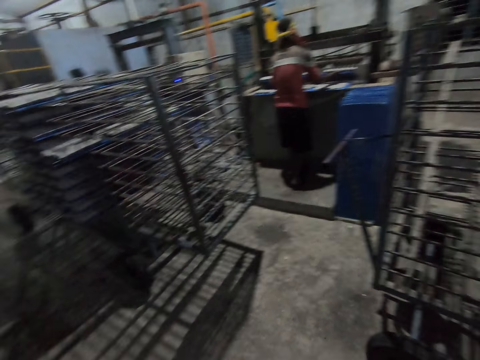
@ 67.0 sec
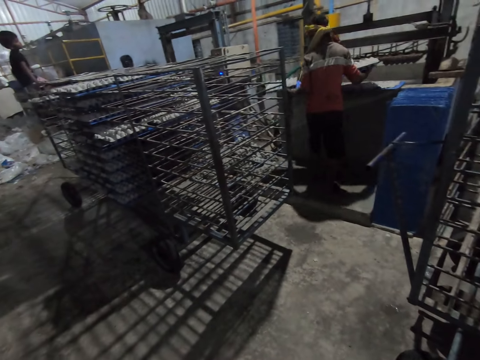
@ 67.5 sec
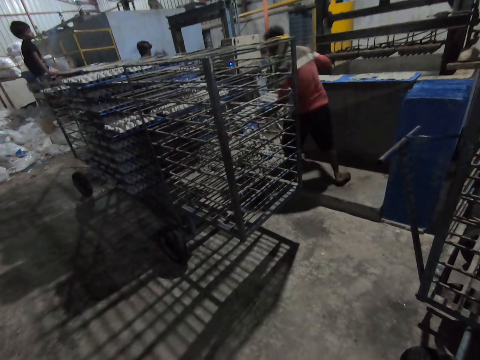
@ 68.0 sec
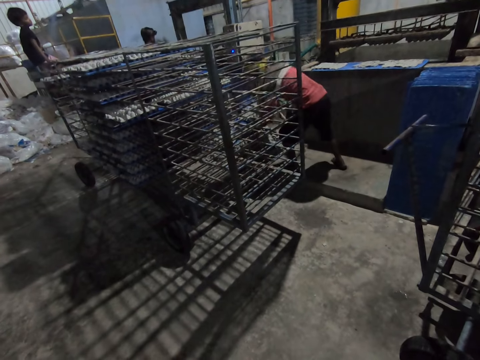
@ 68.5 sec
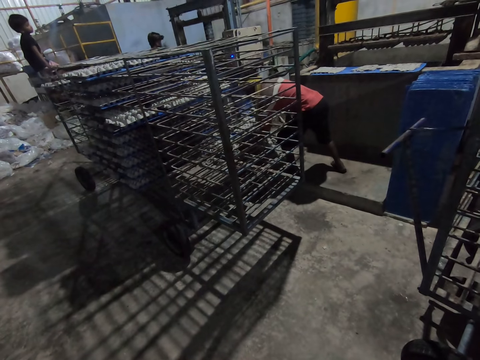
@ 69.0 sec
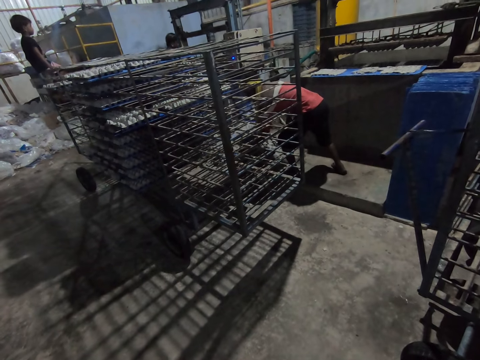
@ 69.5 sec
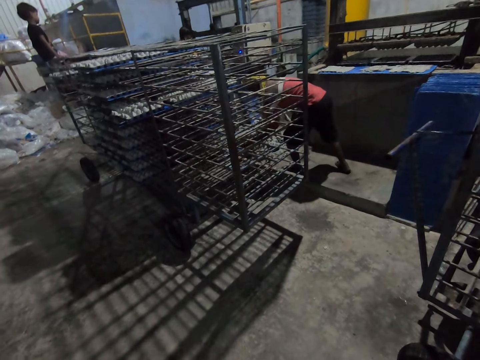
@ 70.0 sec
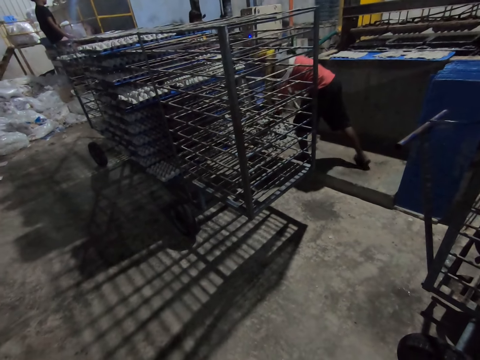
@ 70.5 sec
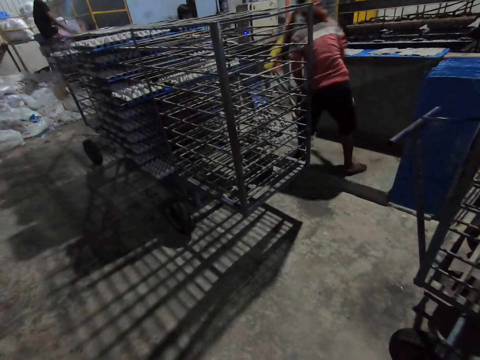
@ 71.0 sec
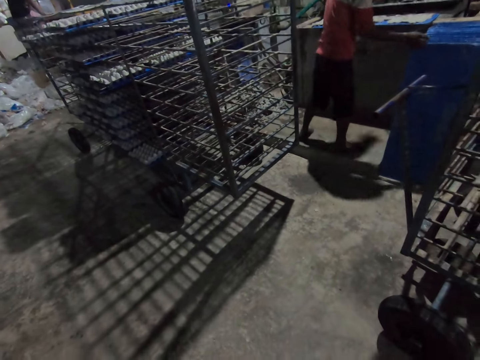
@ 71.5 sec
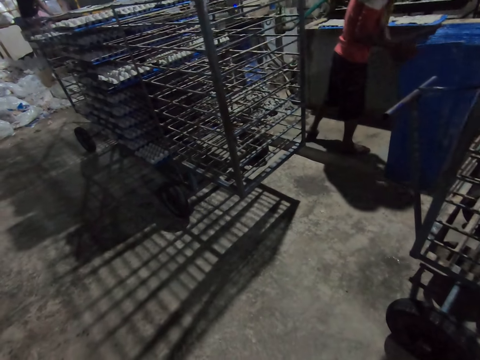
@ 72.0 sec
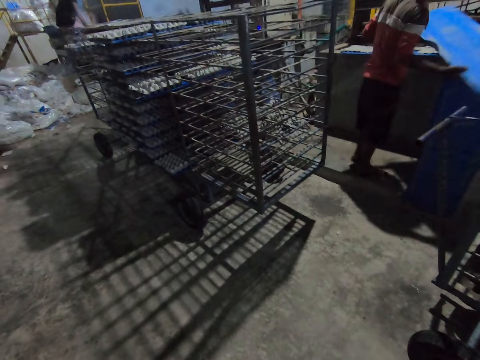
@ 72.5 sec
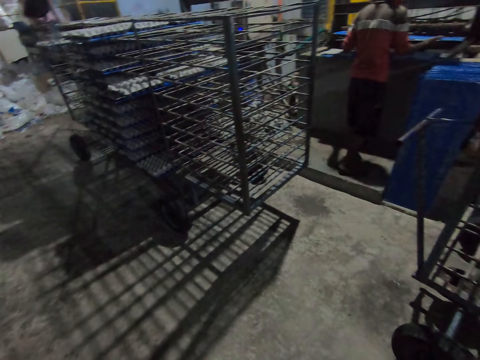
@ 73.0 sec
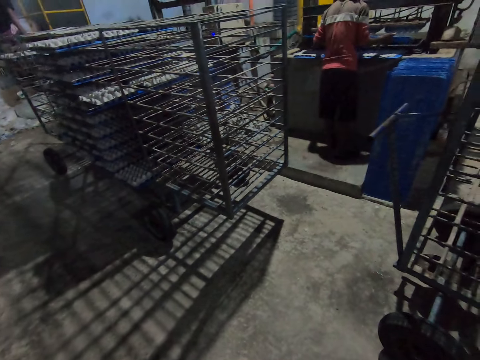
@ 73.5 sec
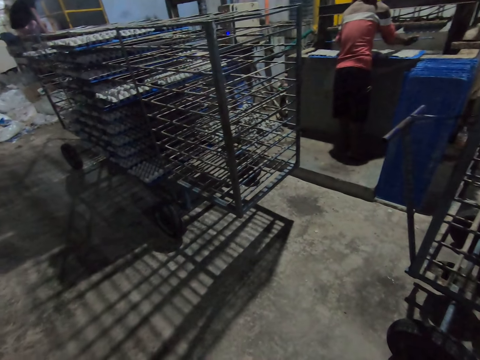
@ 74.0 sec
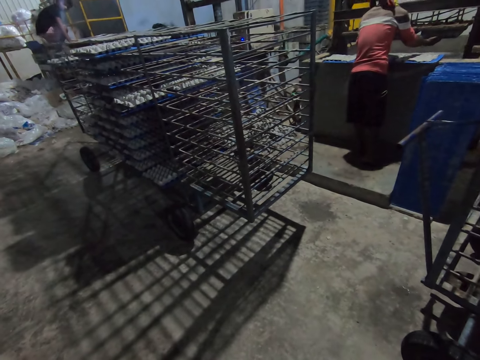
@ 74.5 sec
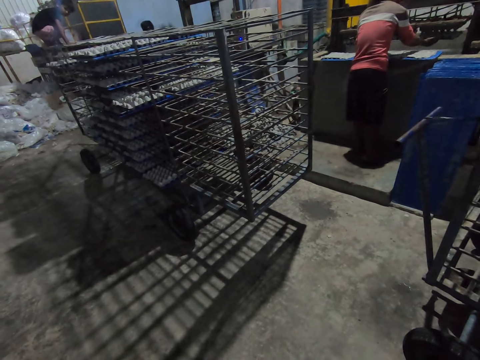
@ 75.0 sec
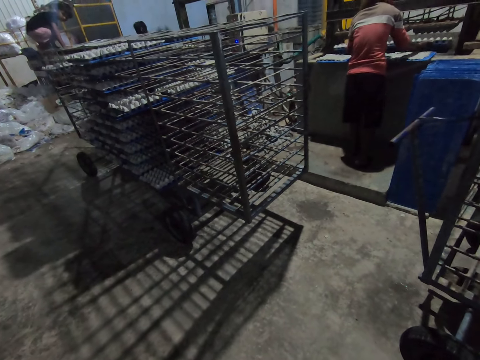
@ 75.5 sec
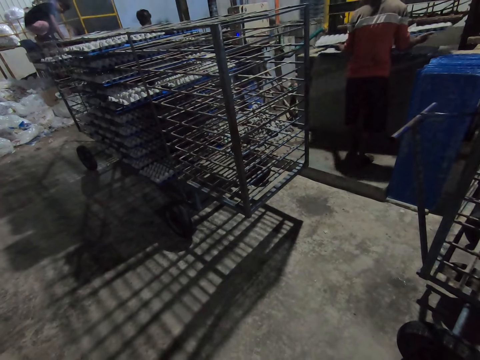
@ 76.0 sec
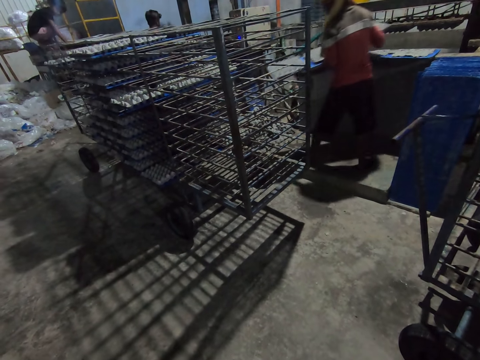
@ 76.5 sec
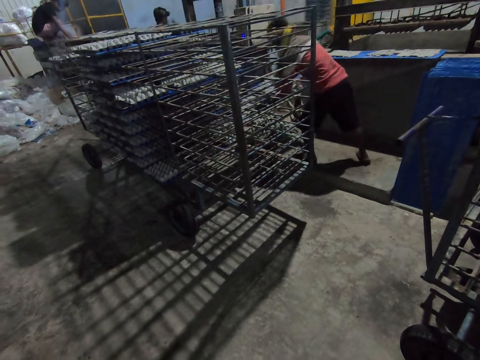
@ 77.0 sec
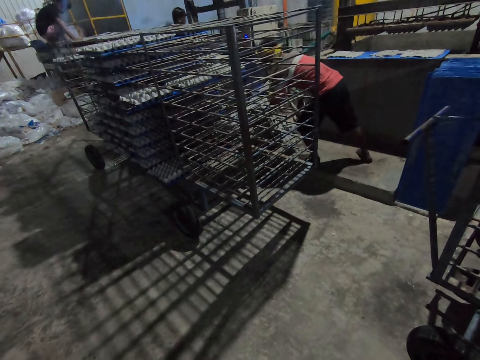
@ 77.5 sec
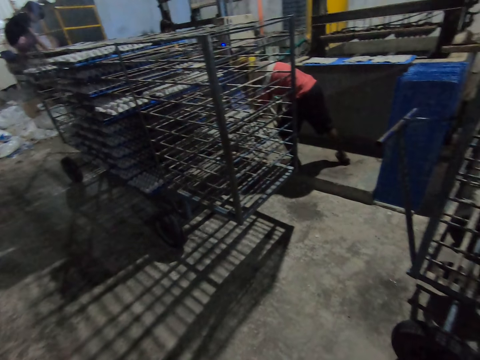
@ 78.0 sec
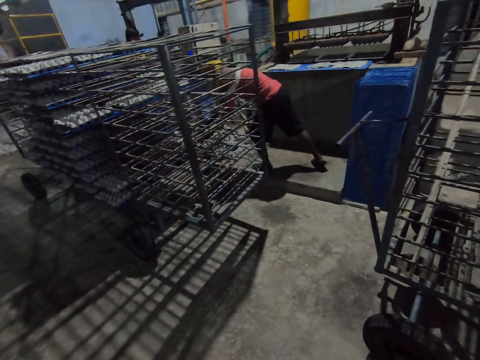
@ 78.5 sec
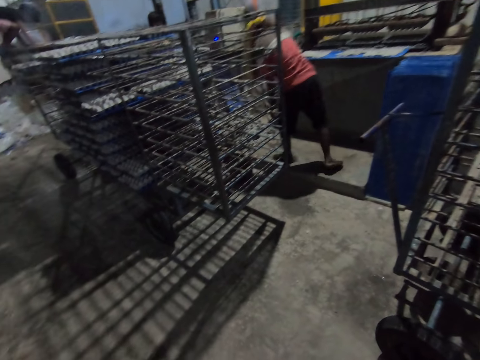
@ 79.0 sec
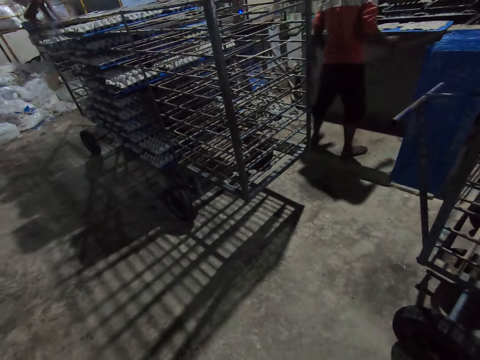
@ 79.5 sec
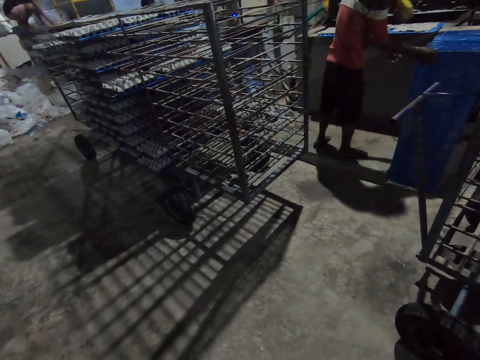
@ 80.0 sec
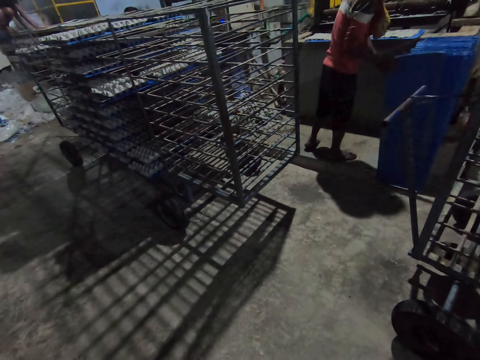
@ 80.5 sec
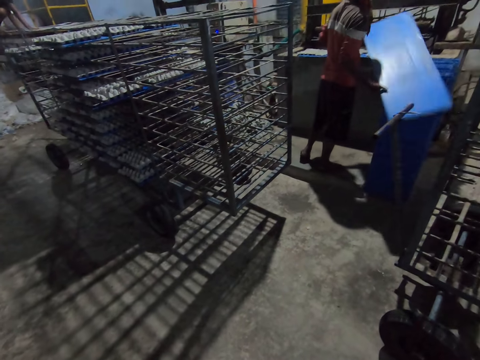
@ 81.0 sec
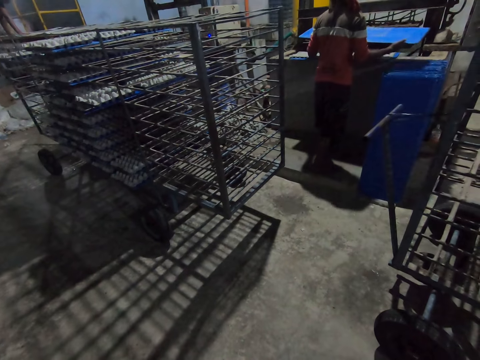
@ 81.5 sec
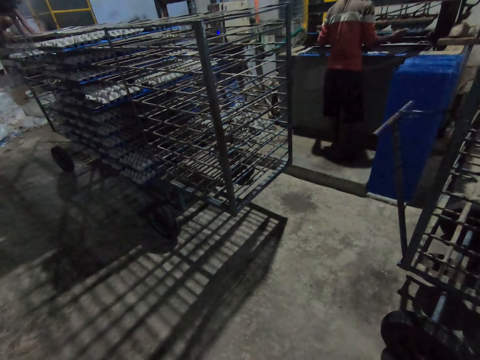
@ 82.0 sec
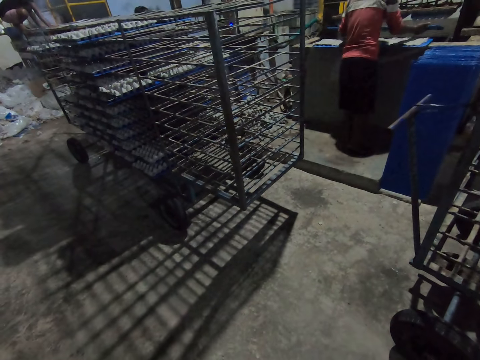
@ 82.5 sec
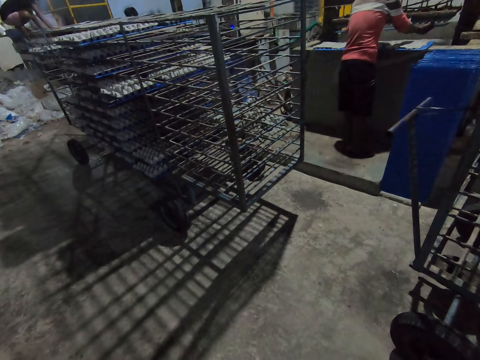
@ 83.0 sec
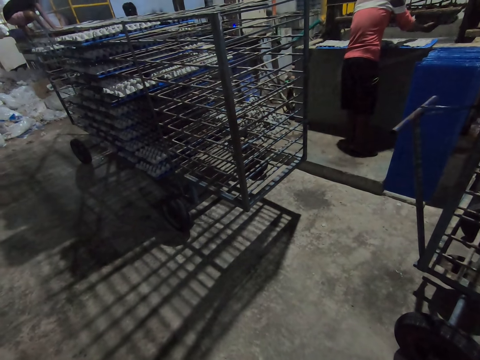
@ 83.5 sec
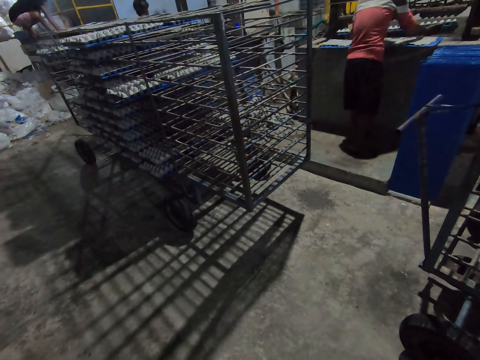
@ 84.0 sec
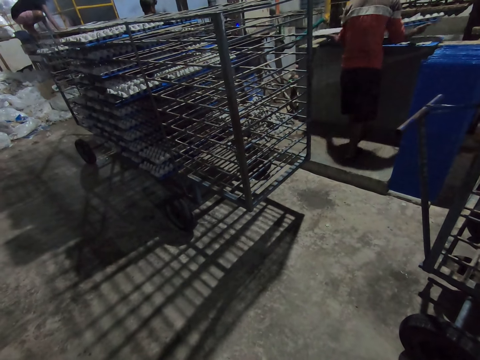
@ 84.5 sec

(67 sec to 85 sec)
A man places the board in the tray rack with both hands. The man picks up a board from the ground with both hands. The man collects some egg trays from the pulp molding machine with the board in his hands. The man places the board in the tray rack with both hands. The man picks up a board from the ground with both hands. The man collects some egg trays from the pulp molding machine with the board in his hands.

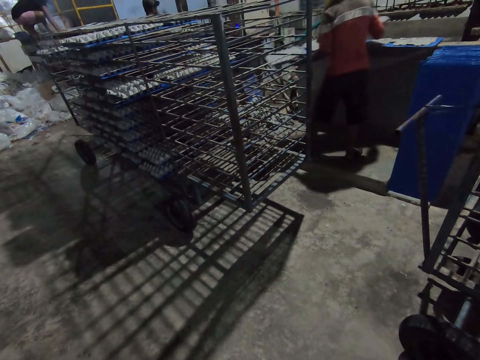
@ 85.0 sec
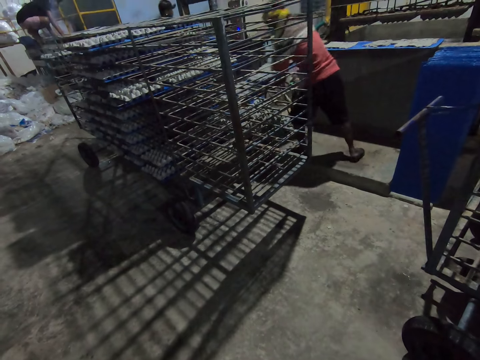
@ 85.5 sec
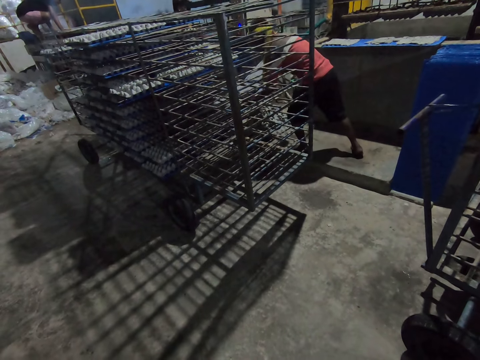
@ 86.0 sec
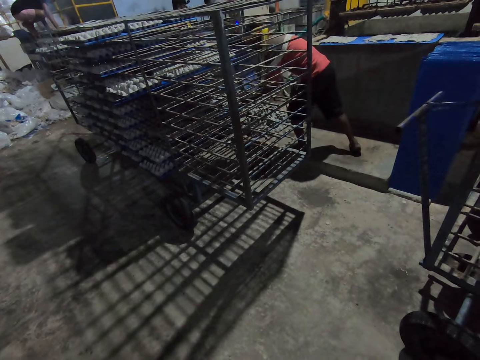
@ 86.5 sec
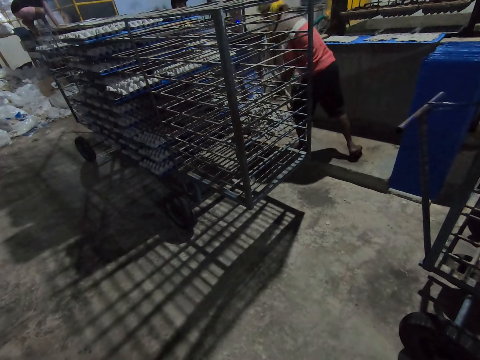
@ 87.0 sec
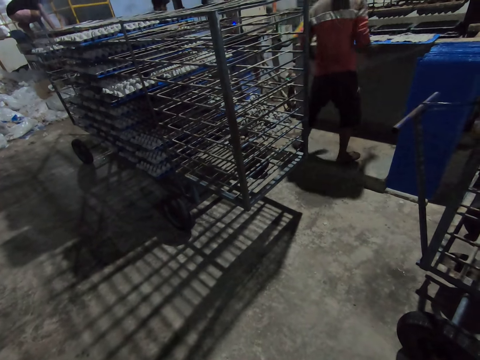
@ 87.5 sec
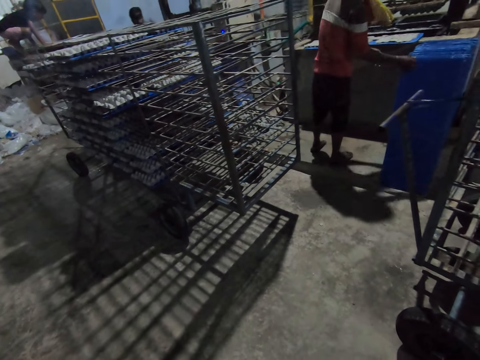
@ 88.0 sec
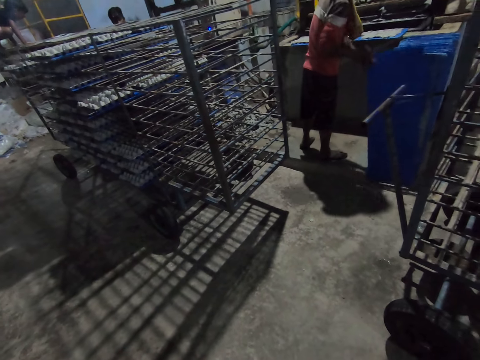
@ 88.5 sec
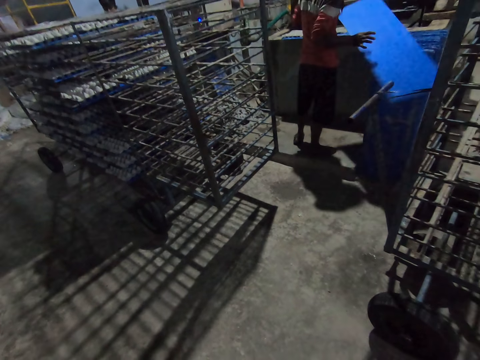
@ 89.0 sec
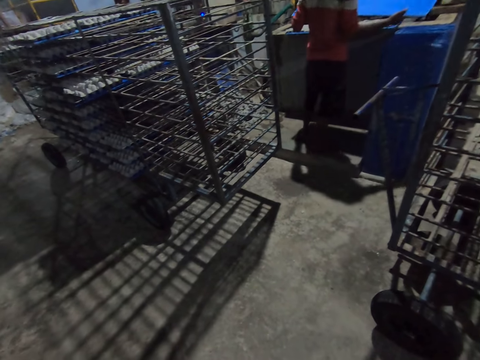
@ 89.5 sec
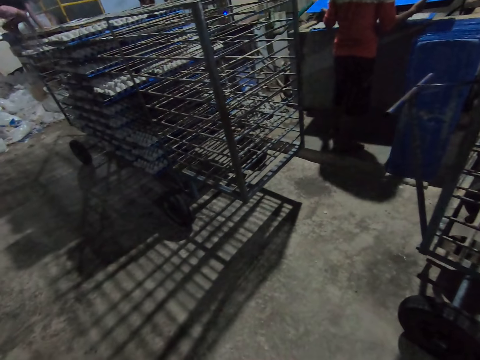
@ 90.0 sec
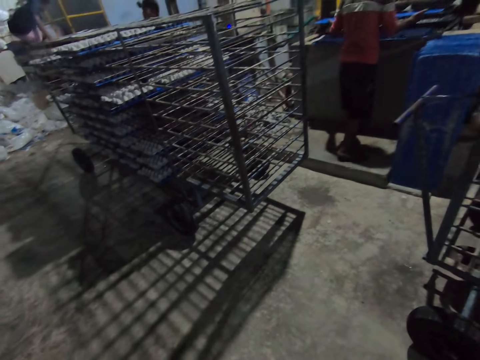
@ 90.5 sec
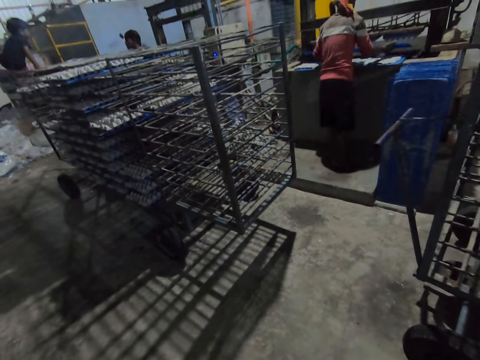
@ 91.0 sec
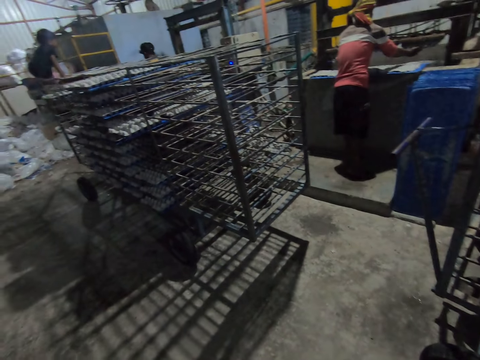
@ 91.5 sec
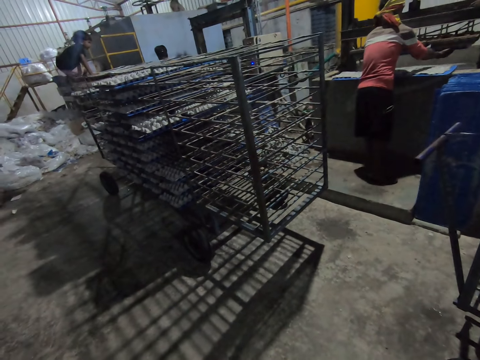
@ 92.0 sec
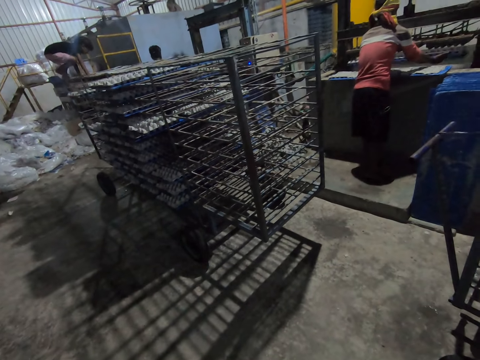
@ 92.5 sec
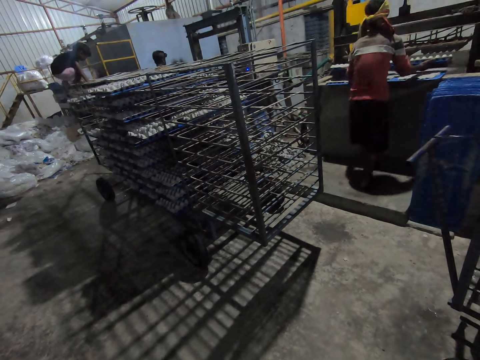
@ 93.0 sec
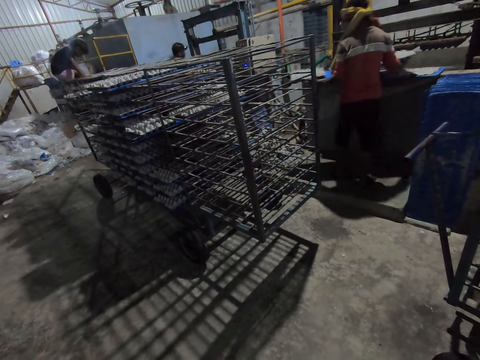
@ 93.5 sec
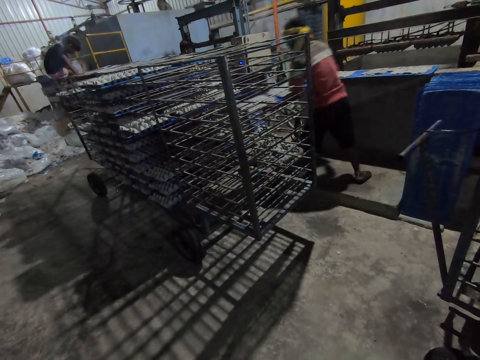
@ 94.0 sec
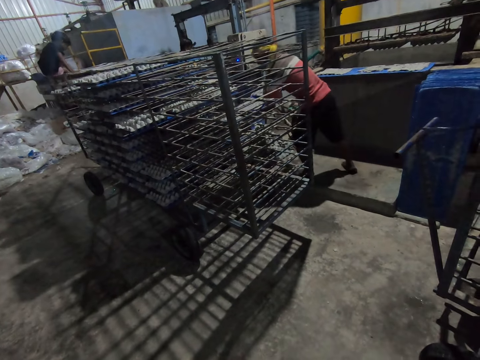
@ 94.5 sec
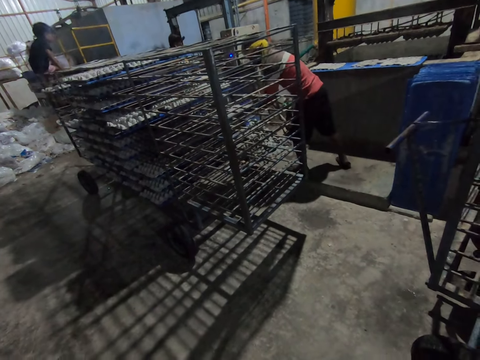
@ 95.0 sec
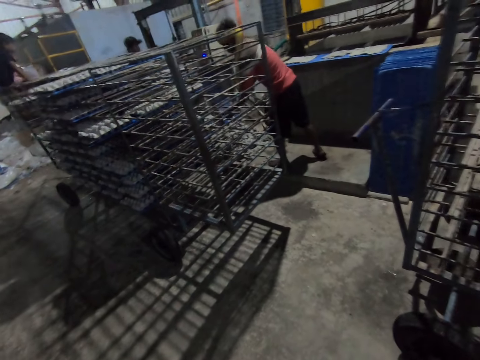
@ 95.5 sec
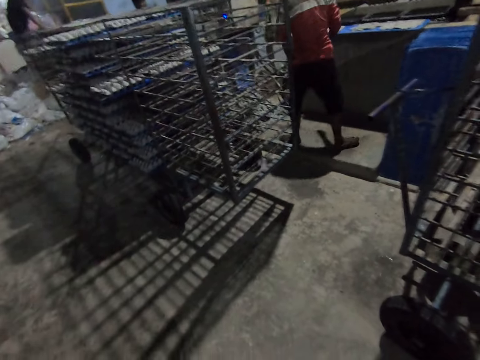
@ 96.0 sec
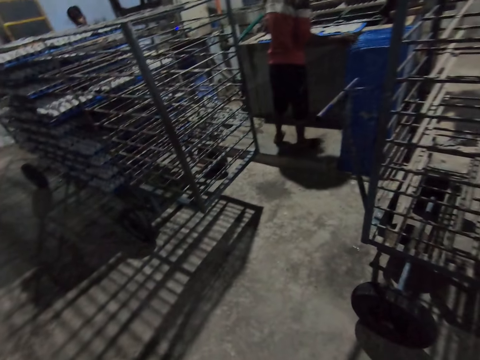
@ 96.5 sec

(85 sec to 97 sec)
A man places the board in the tray rack with both hands. The man picks up a board from the ground with both hands. The man collects some egg trays from the pulp molding machine with the board in his hands. The man places the board in the tray rack with both hands.
